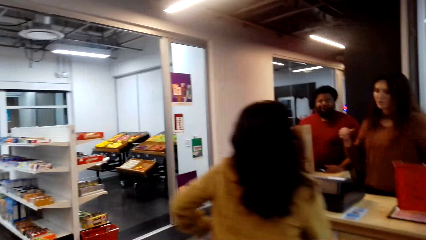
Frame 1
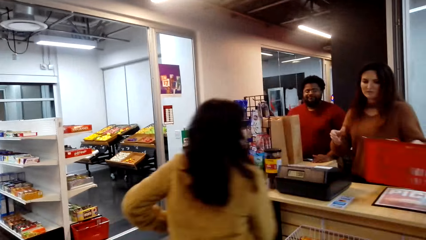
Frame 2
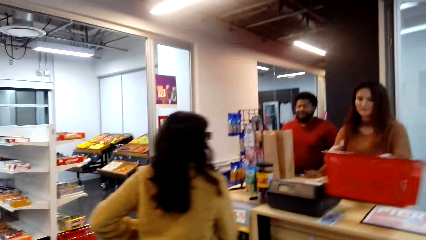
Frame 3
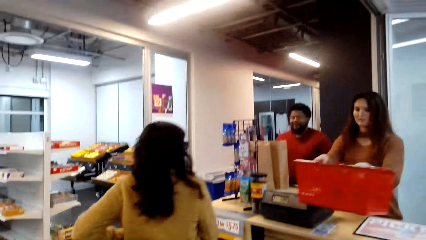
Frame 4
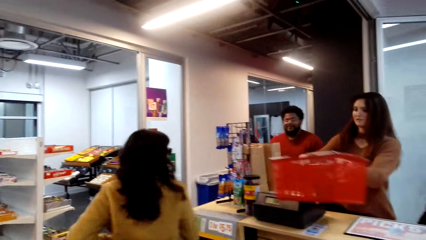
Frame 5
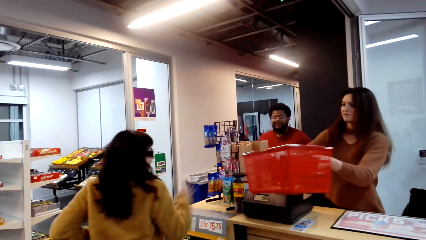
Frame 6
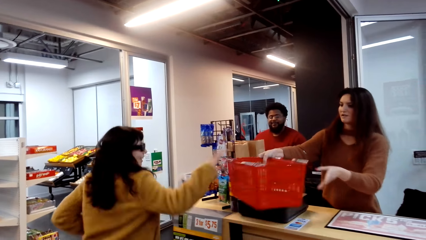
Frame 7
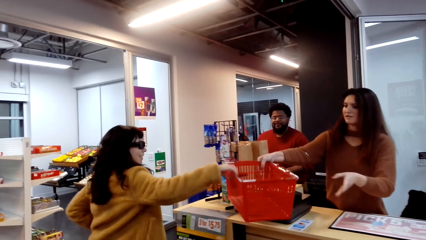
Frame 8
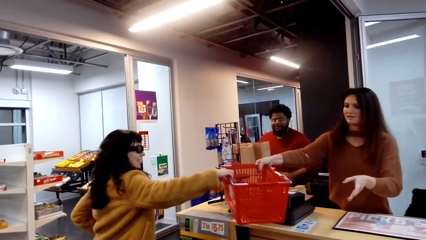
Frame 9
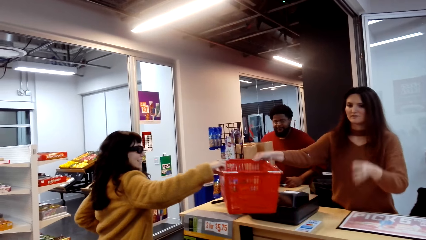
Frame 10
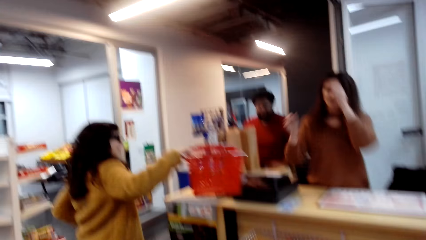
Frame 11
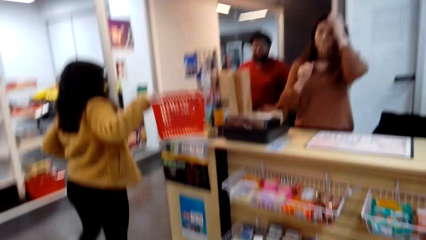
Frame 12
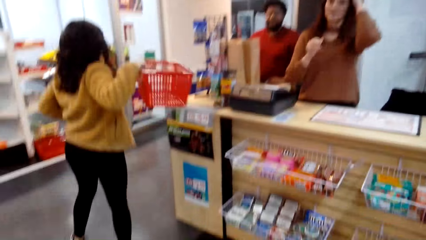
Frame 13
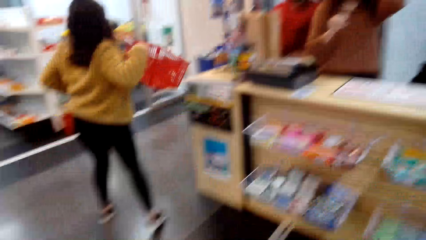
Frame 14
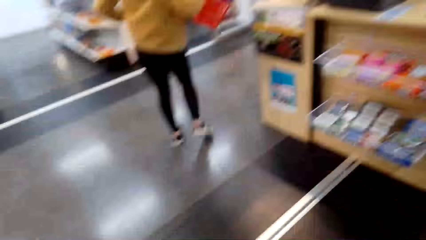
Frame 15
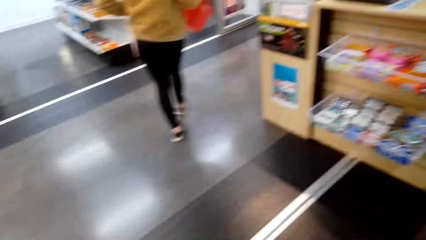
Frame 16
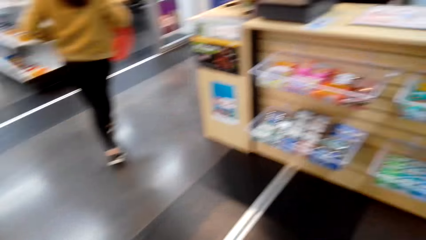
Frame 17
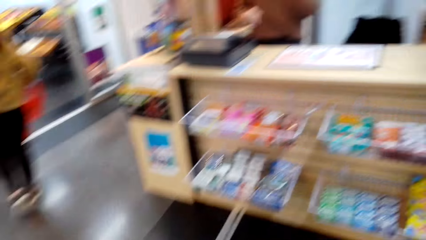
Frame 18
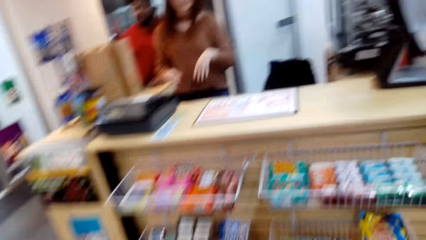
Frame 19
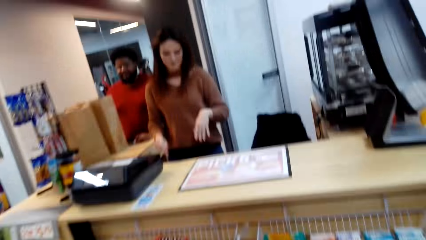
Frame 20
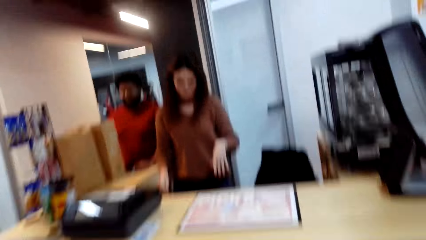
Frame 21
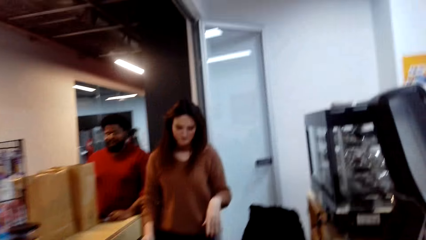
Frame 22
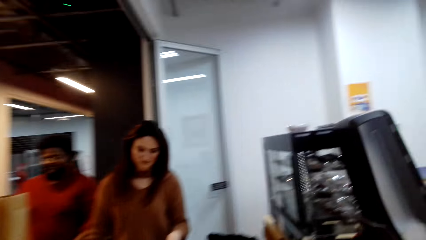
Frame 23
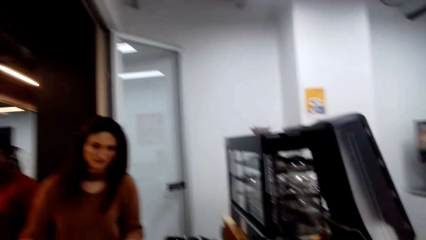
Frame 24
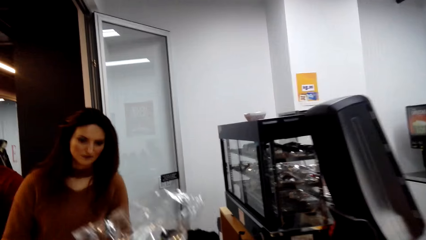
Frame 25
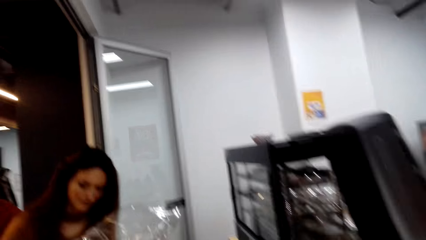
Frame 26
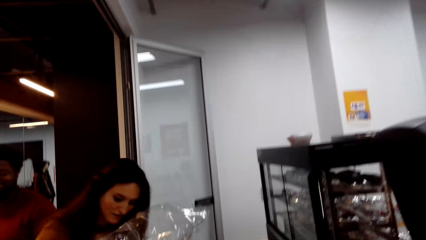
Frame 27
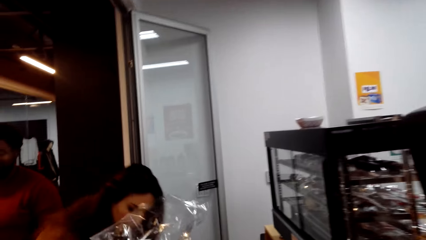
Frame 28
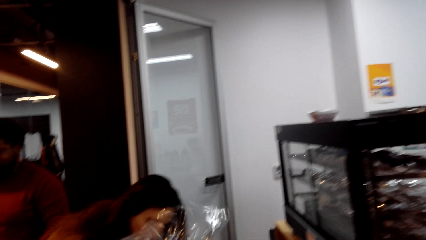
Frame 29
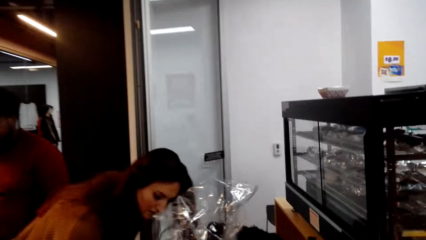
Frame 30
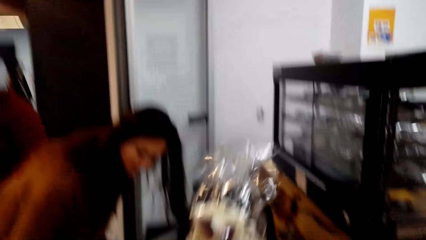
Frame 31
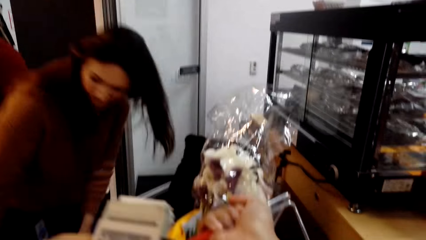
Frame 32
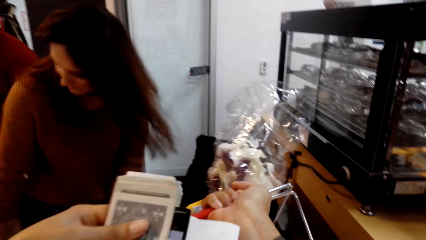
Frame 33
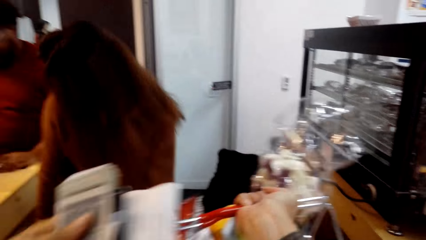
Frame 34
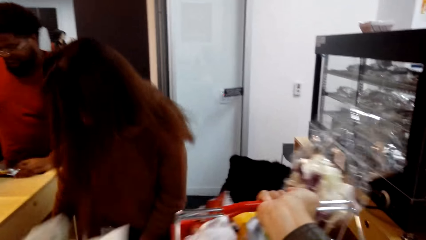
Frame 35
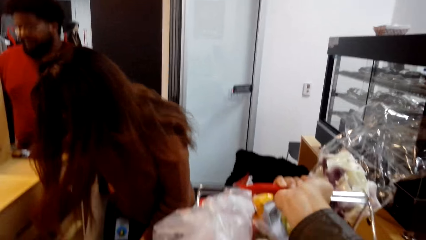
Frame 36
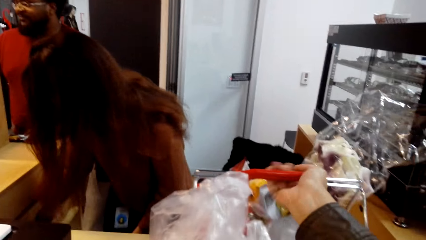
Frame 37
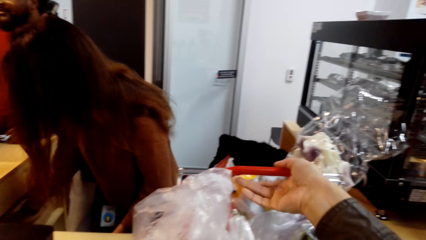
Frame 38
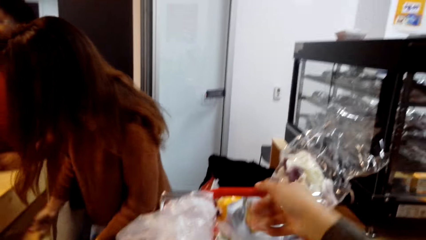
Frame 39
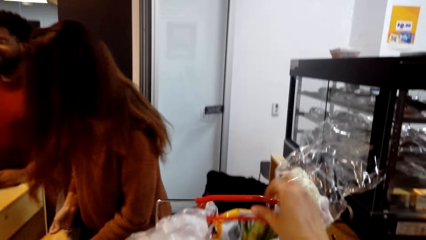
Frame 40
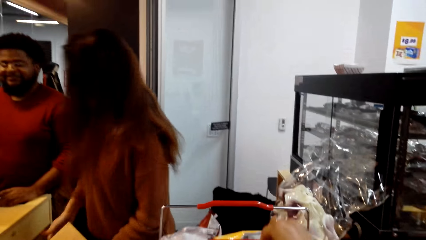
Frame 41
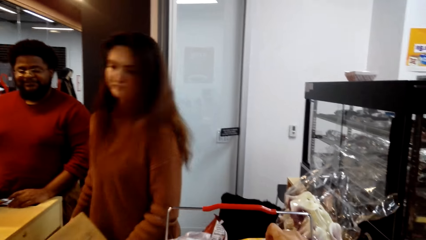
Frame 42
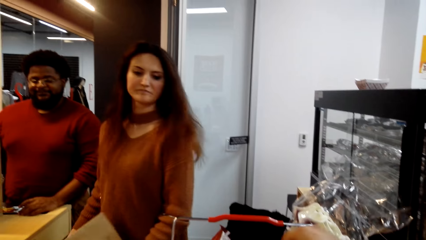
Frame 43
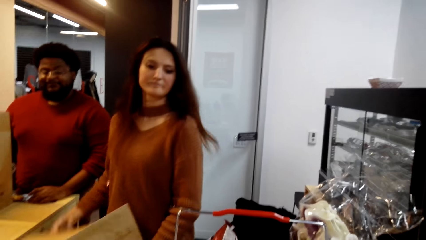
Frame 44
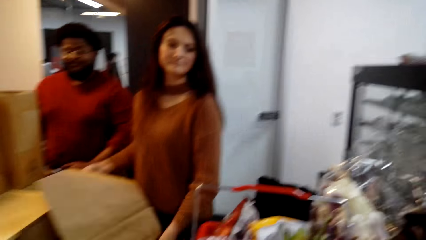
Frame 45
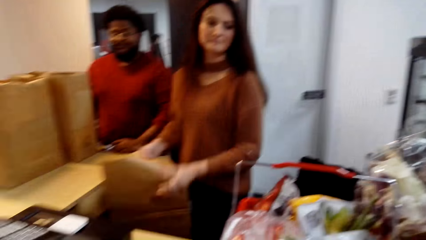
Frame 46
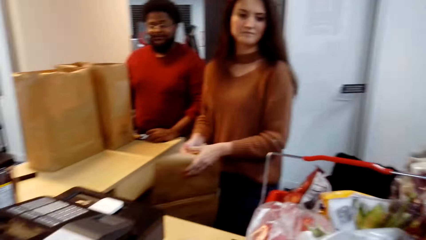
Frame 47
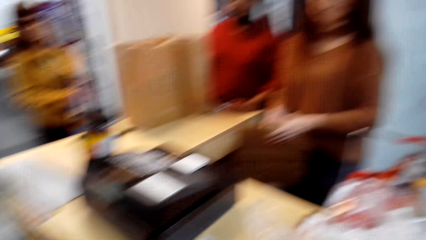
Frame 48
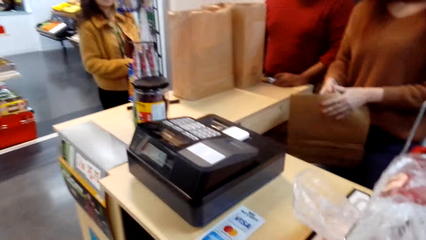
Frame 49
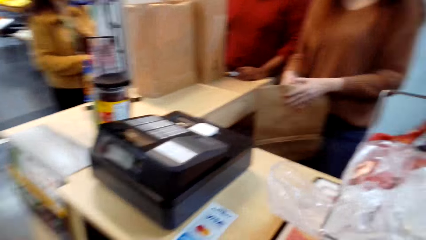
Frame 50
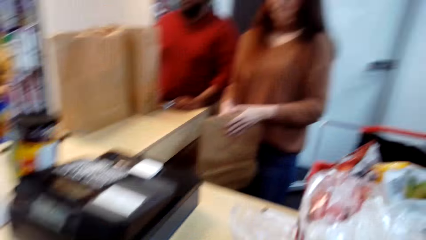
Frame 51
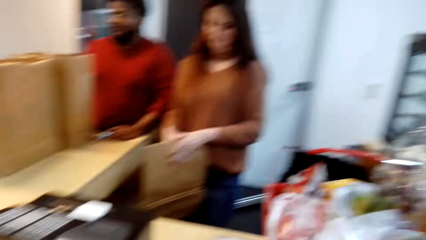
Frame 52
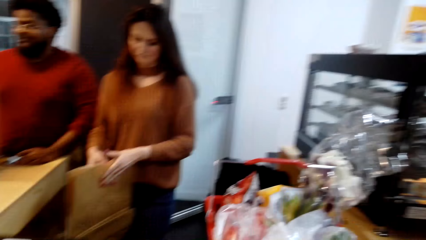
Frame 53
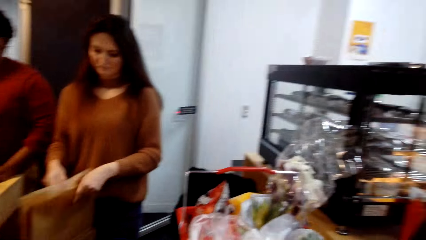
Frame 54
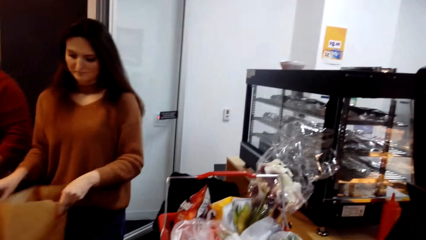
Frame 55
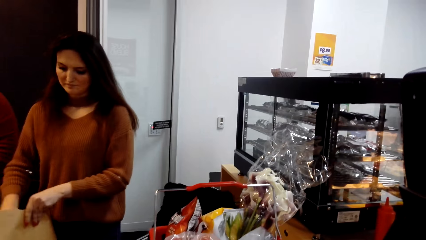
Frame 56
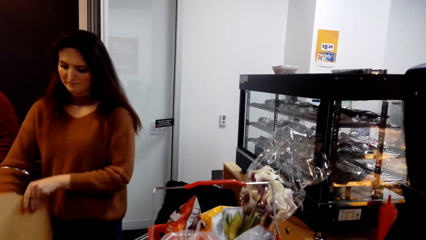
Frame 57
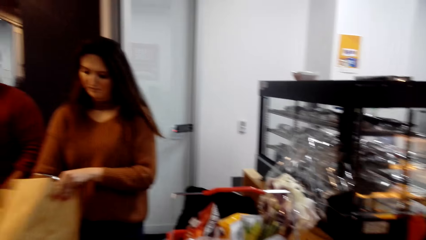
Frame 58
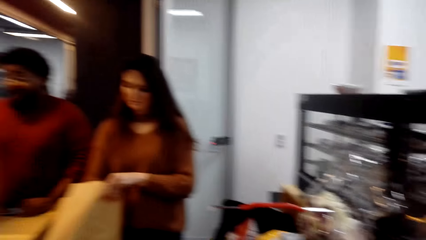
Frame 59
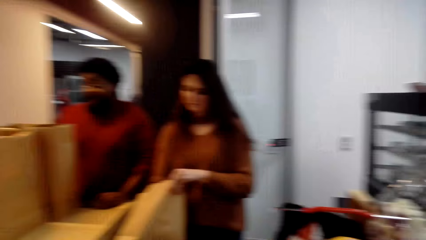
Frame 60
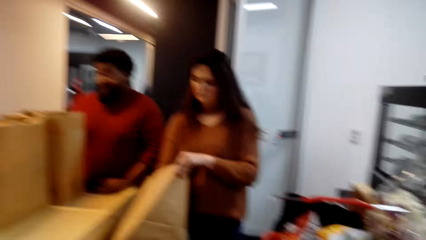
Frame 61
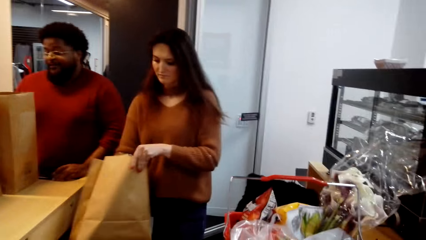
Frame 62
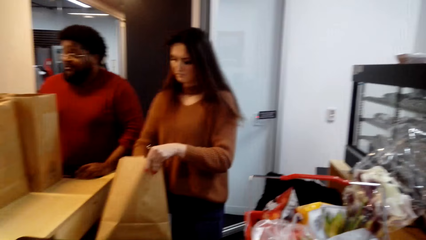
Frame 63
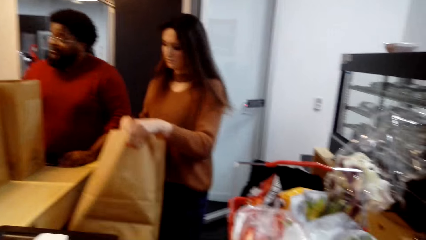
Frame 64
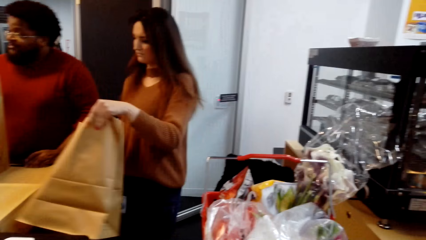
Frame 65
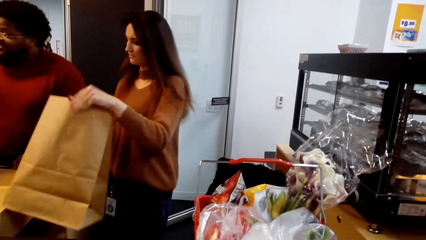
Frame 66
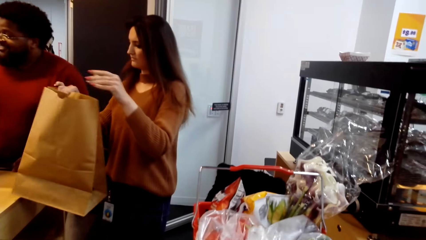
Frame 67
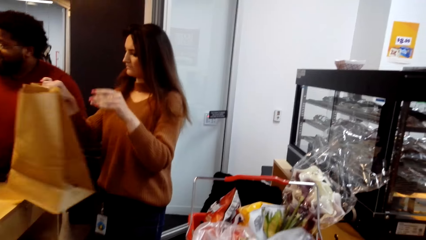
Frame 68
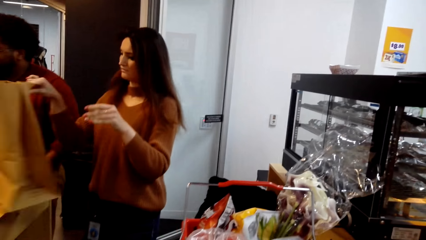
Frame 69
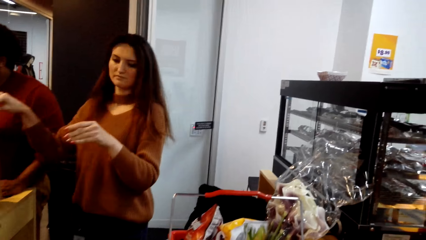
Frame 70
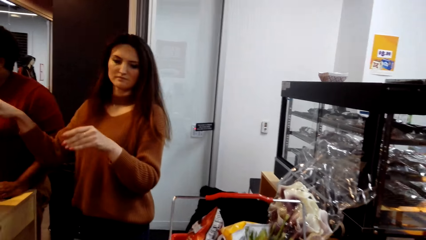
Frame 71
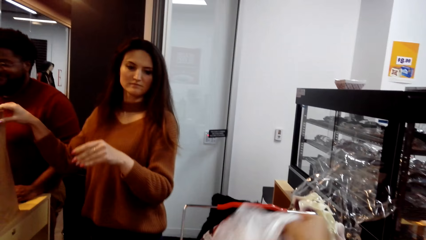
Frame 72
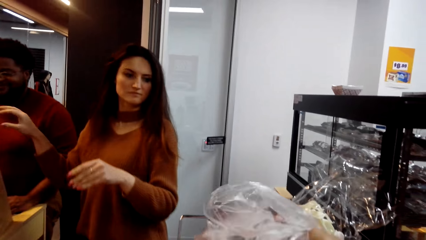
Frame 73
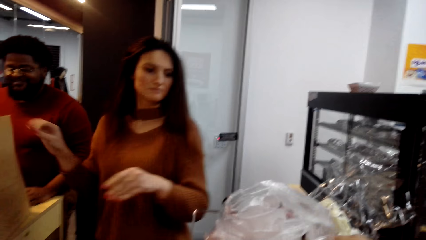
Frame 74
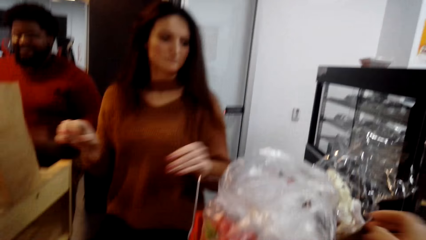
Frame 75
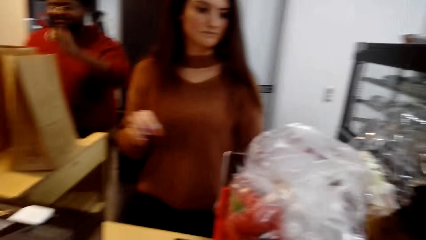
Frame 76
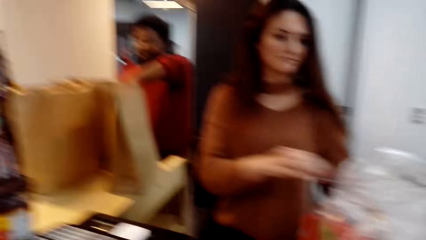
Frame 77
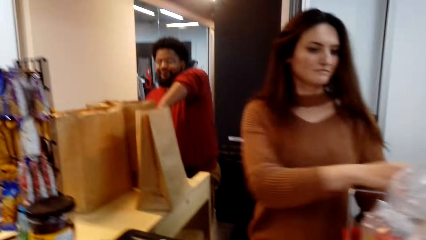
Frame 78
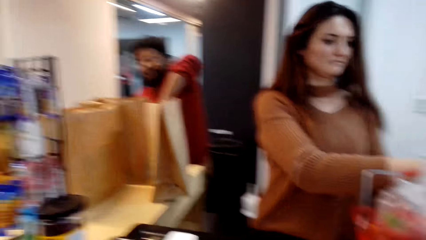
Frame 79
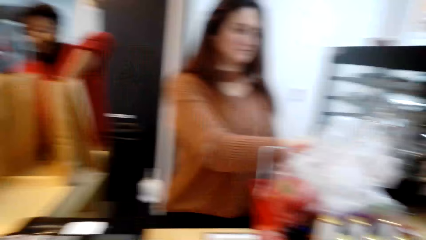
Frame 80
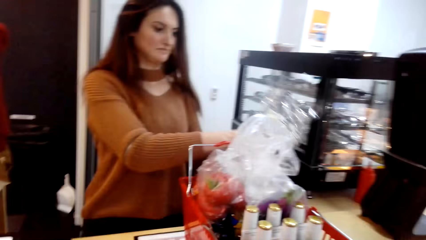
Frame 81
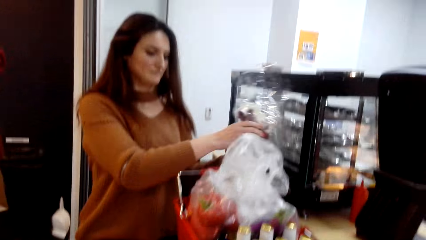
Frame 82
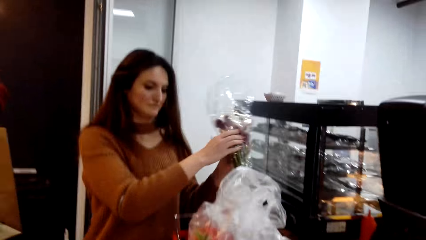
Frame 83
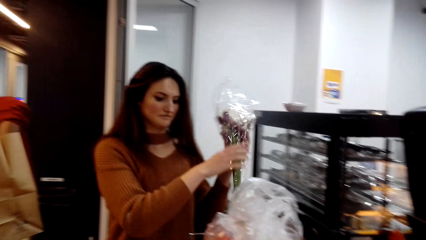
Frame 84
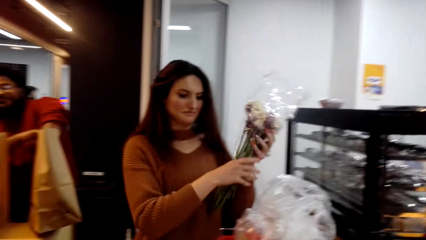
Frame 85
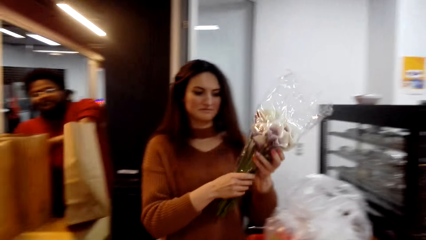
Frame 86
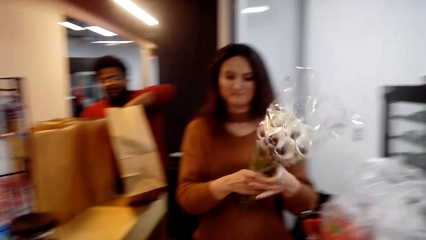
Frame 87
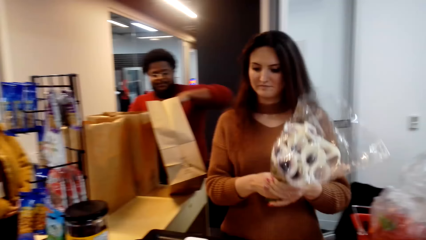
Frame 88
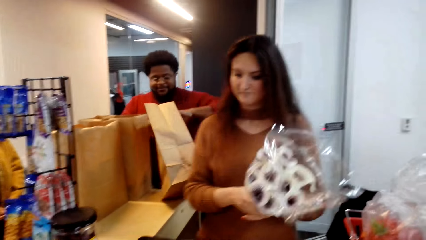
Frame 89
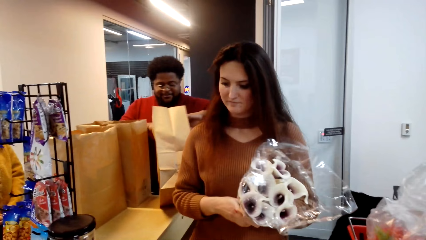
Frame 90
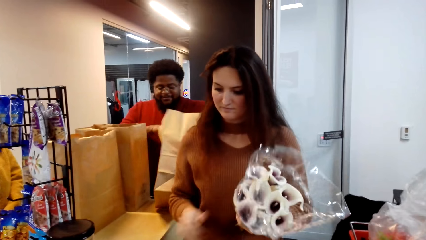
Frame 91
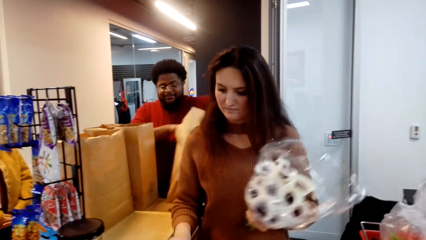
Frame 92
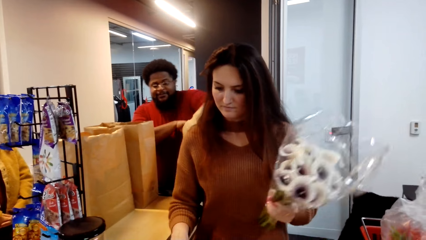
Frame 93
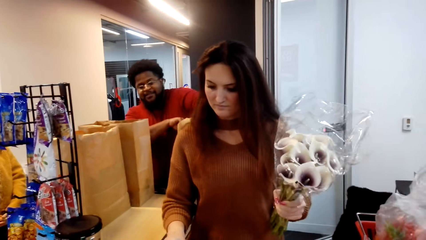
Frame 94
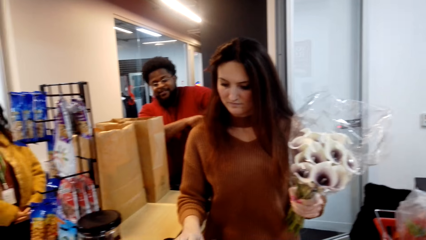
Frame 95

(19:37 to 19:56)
A person takes the basket and puts it down. The camera wearer puts the basket with stuff on the counter. They talk to the person. They look around. The person counts the stuff on the basket.
